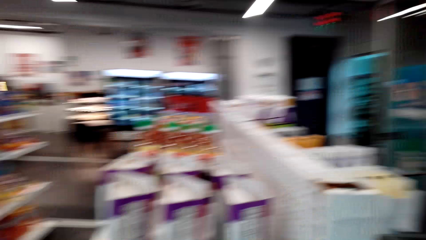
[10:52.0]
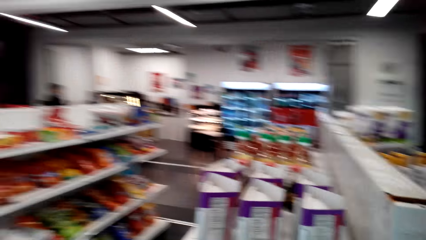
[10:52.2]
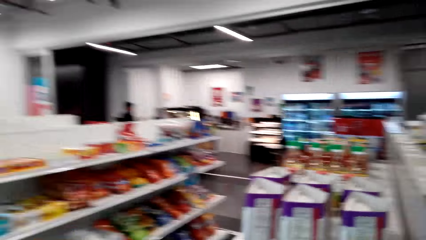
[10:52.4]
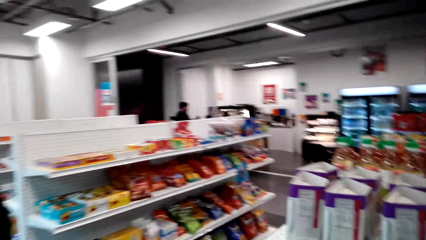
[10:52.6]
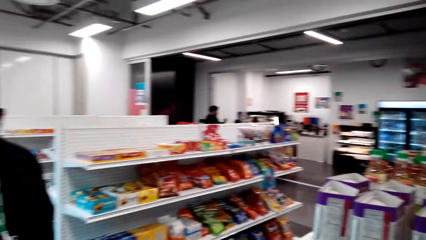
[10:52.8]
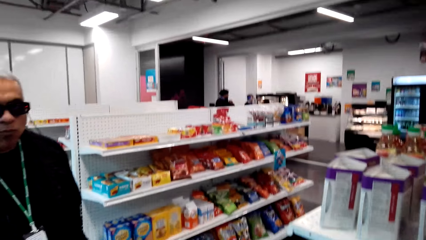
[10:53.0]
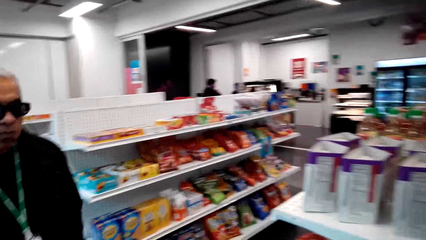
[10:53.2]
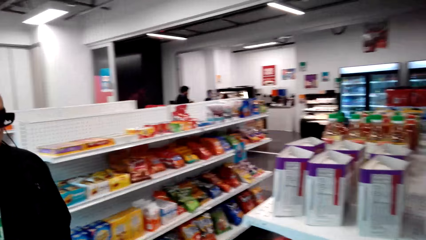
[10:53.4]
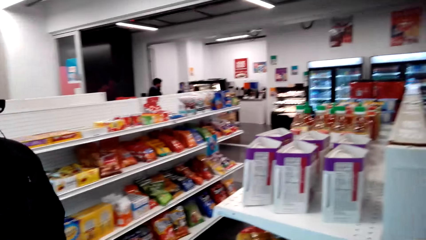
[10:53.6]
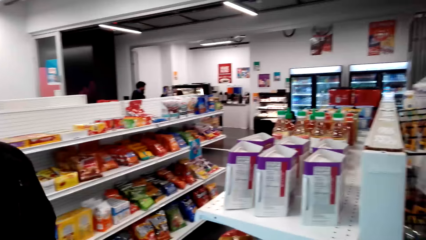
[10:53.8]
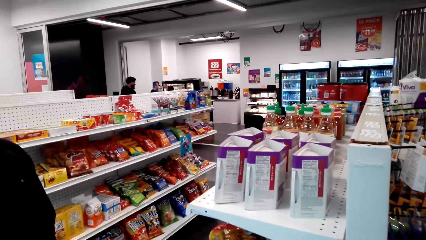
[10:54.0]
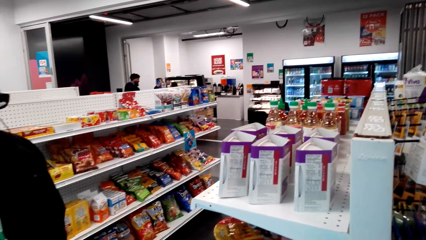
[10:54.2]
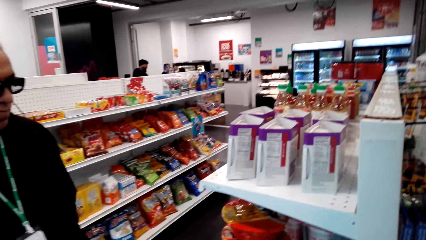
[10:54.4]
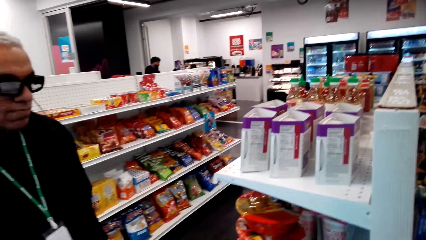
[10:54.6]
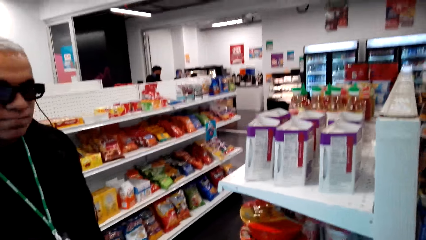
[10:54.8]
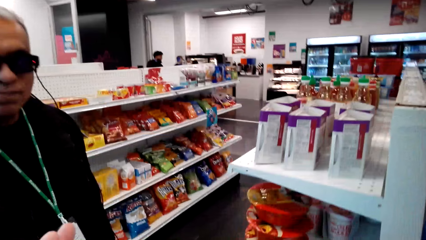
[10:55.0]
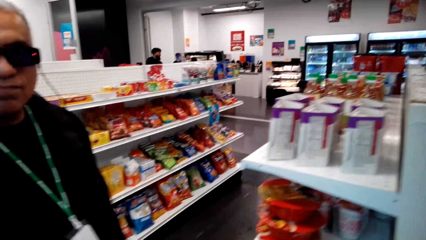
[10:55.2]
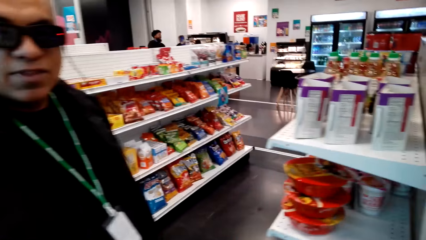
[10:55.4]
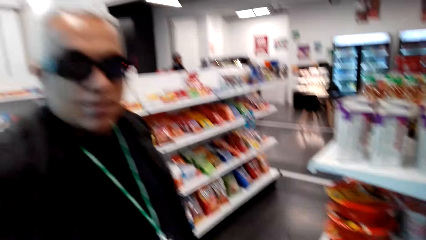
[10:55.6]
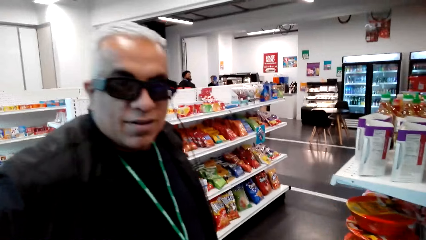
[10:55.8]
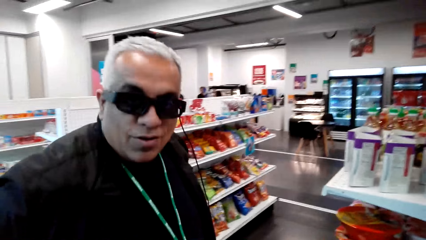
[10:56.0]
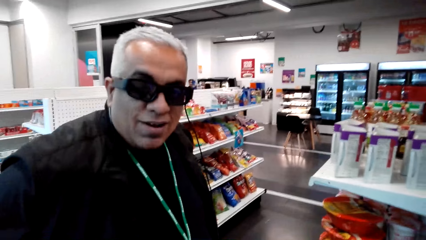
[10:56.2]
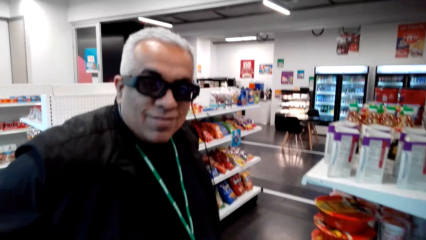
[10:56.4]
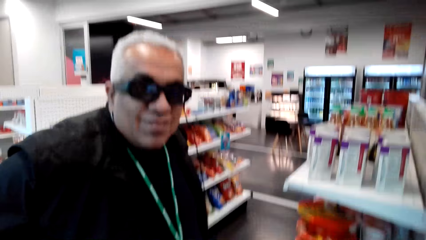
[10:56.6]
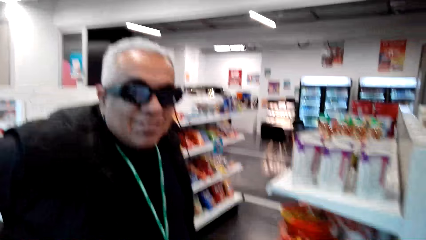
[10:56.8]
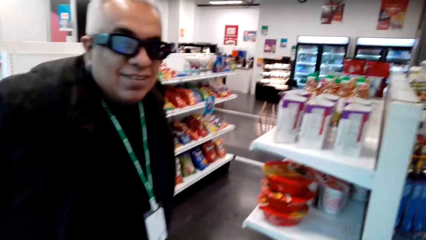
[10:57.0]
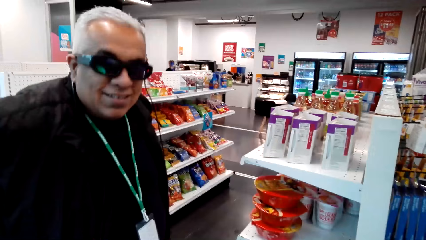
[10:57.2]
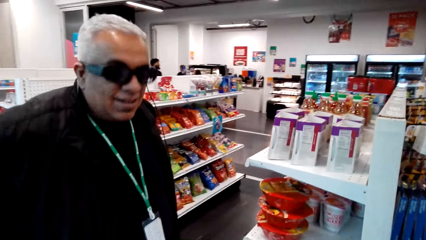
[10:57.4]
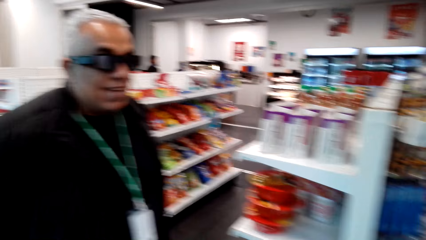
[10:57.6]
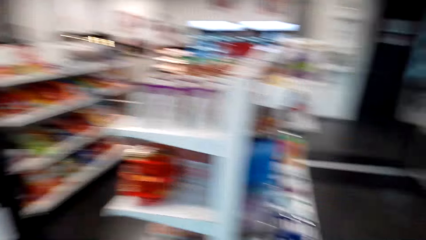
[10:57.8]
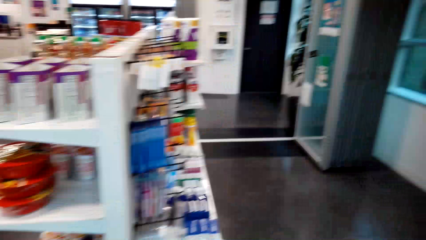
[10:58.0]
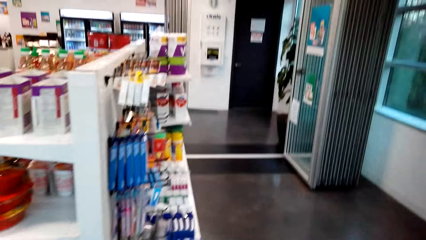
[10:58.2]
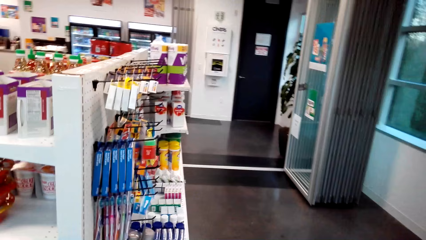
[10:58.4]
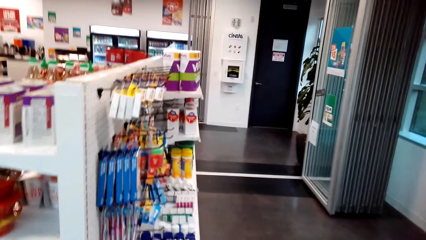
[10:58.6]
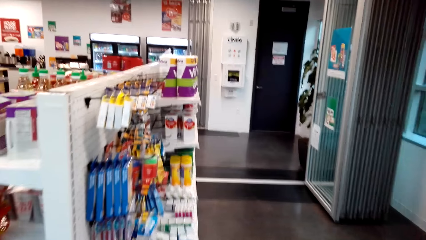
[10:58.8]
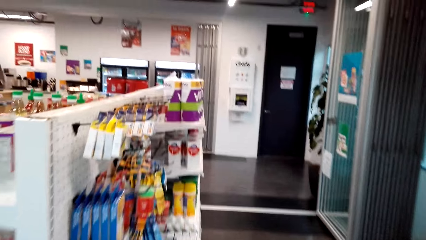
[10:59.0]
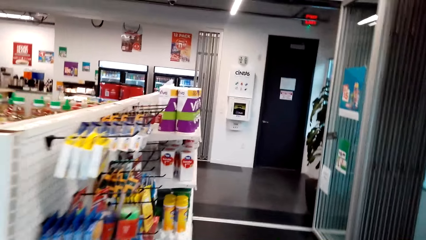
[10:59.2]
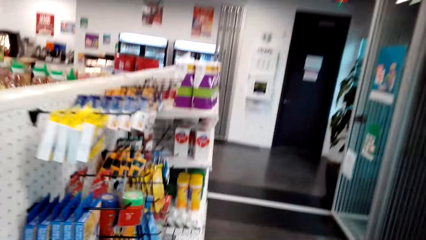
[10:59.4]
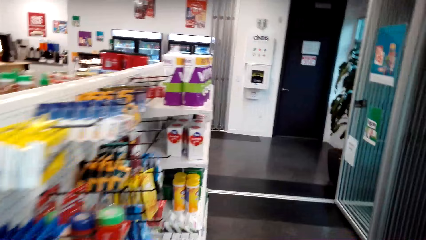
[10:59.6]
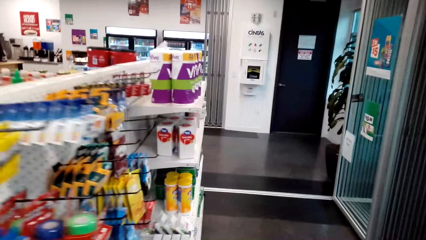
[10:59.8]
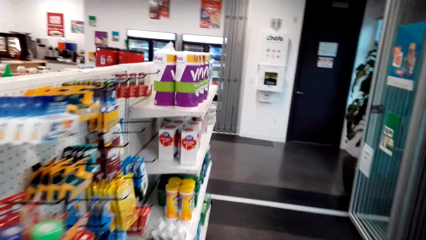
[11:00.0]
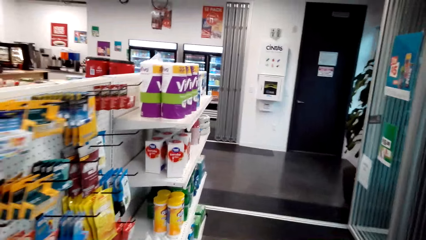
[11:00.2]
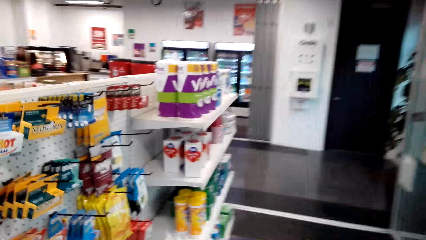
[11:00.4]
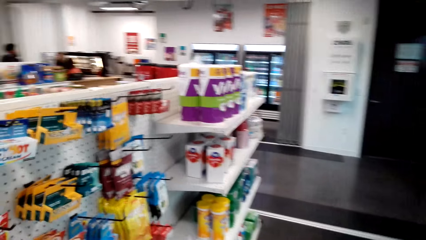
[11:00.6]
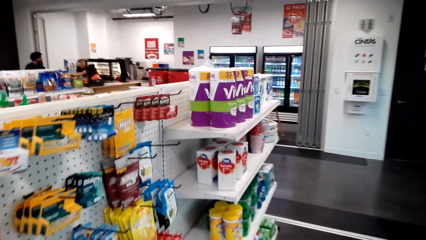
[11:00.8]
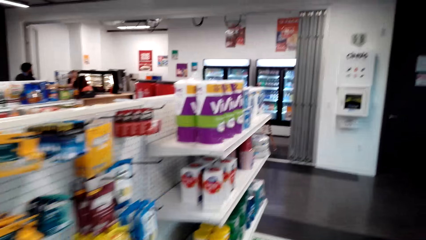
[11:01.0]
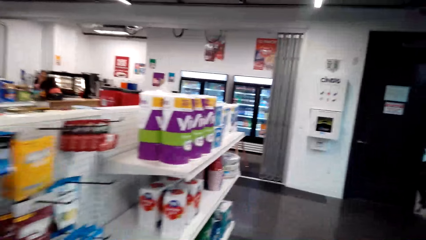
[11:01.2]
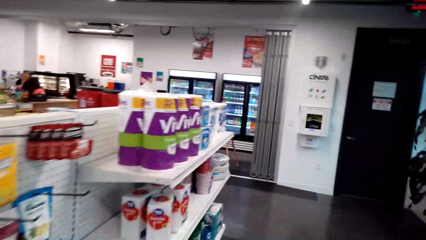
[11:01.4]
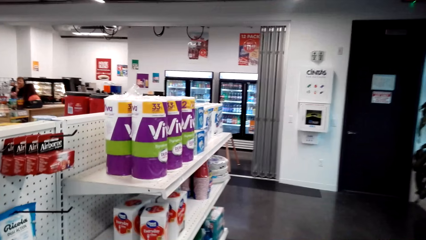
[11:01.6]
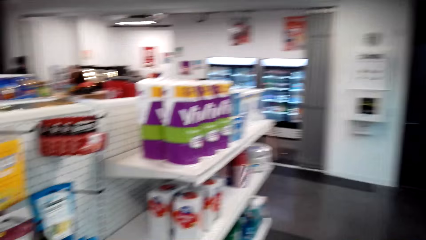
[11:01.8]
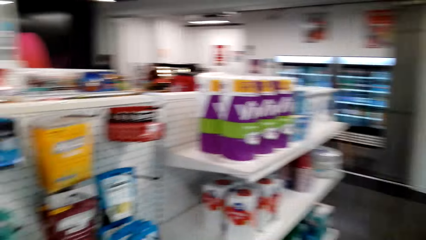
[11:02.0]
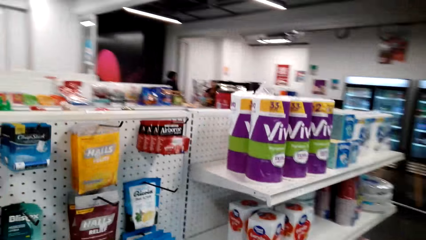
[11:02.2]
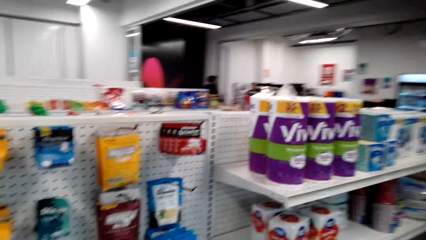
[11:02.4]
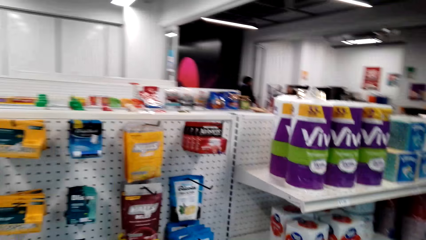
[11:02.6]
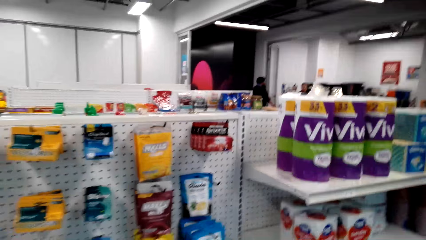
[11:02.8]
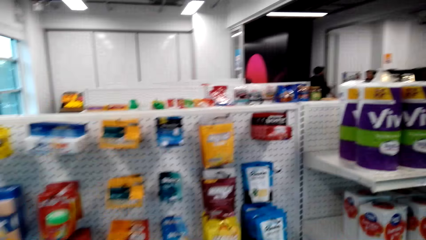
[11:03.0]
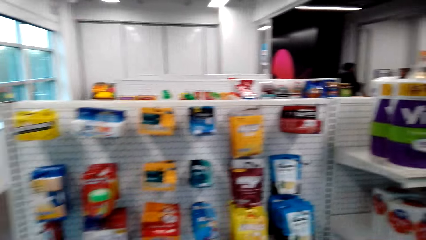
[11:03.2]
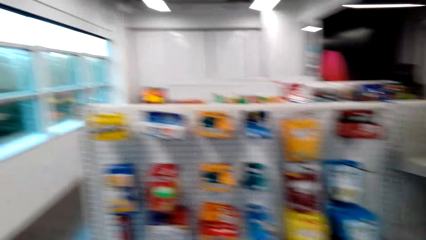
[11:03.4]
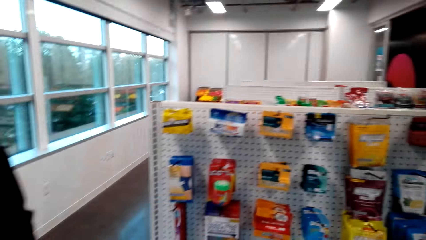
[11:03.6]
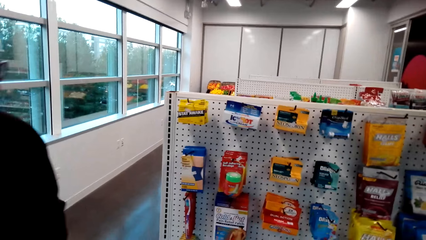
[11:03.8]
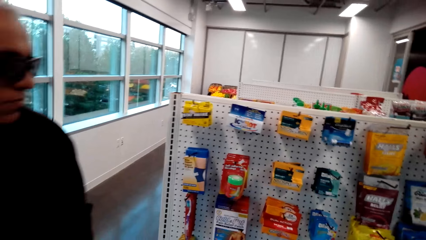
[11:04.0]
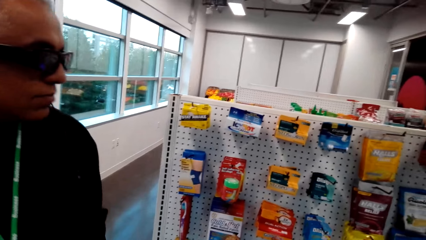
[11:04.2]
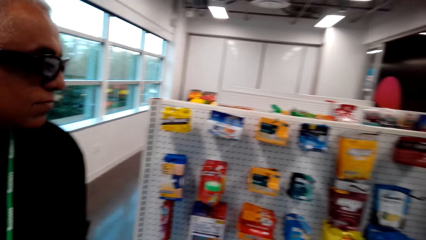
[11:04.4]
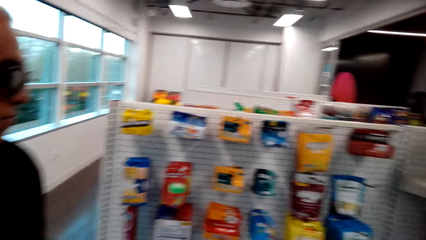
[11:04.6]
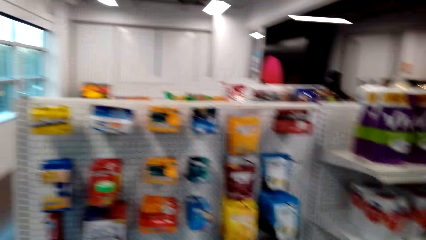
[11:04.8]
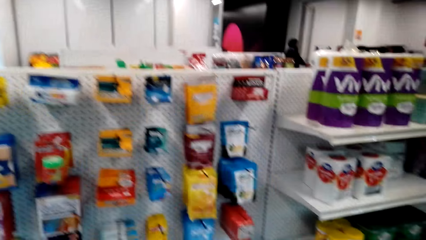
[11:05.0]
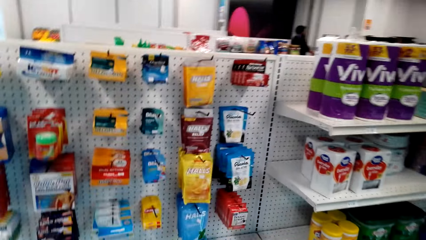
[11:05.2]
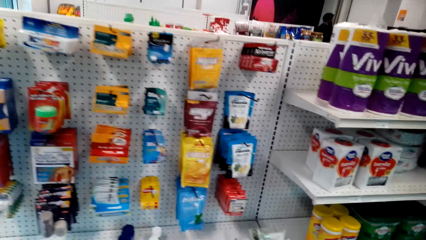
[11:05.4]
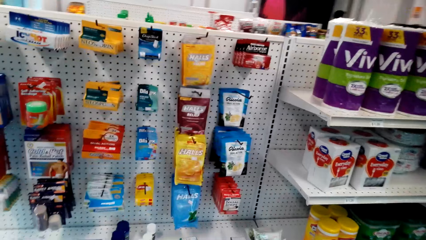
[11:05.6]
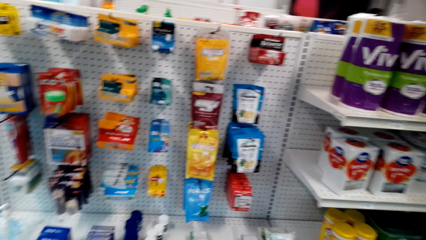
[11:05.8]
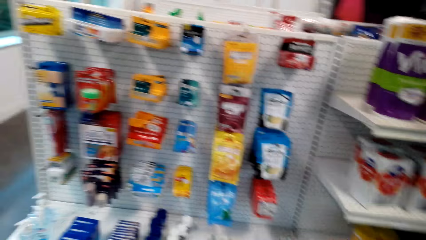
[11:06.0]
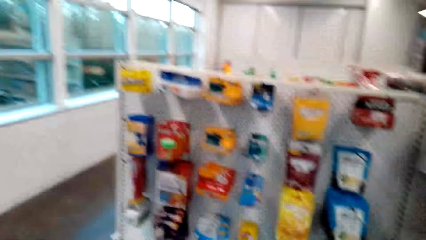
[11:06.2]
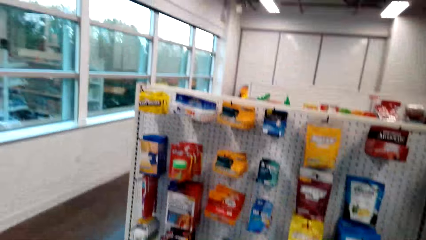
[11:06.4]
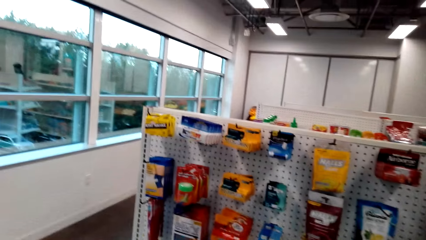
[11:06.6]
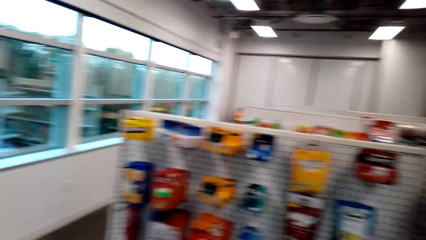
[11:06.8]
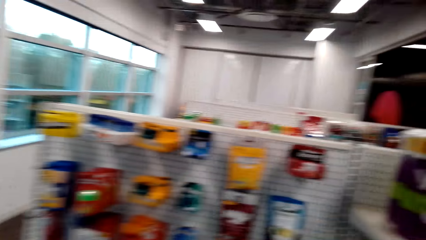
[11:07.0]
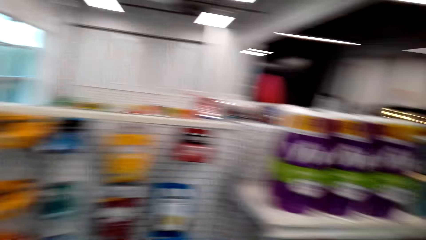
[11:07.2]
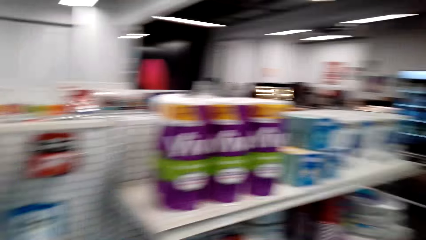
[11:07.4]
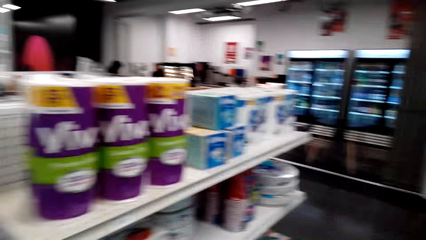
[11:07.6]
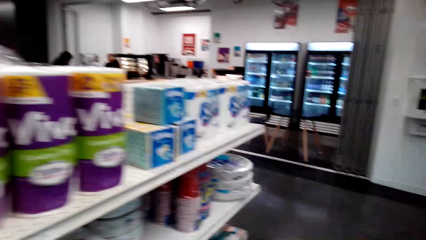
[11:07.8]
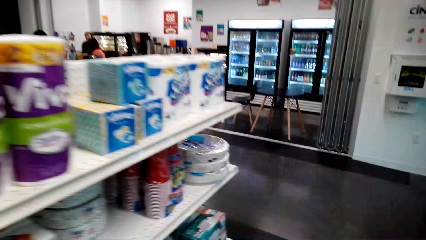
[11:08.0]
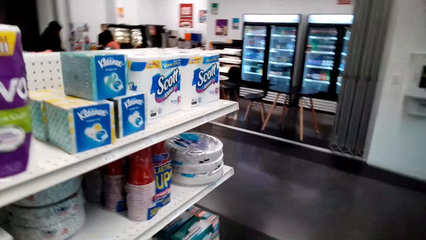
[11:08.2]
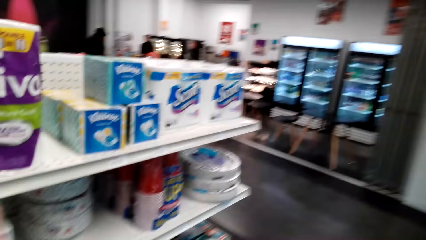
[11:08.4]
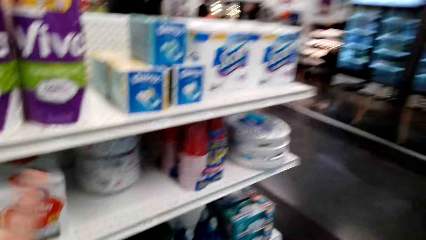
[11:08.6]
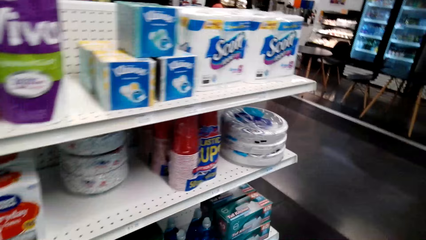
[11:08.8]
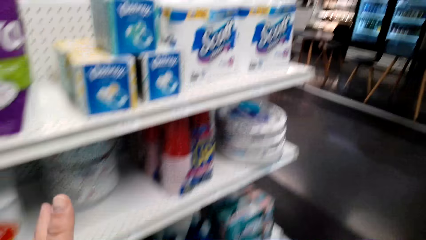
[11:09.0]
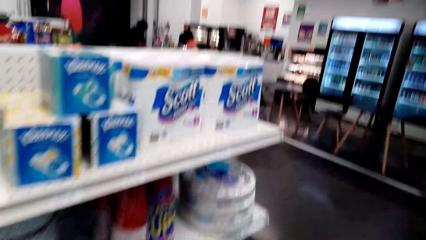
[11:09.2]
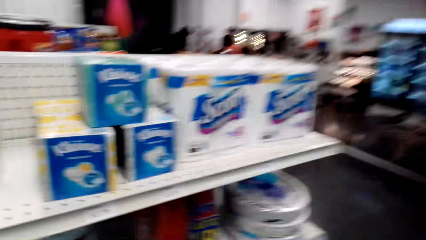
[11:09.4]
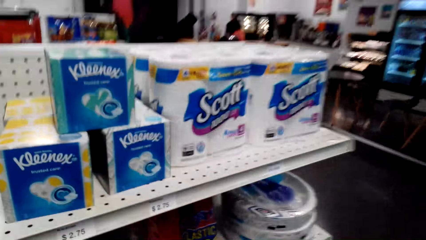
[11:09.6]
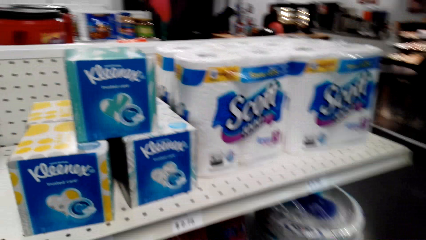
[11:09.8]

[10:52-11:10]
A man stands in the store. The camera wearer talks to the man. They walk around in the store. They talk to the man and look around. The man walks around in the store. The camera wearer walks around in the store and moves a hand in the store.
